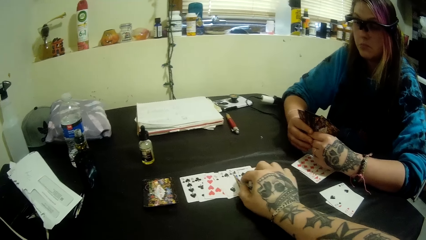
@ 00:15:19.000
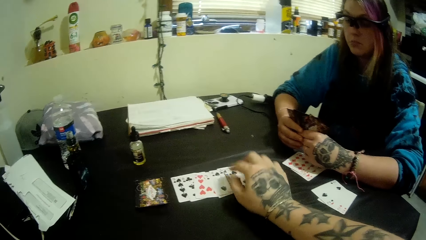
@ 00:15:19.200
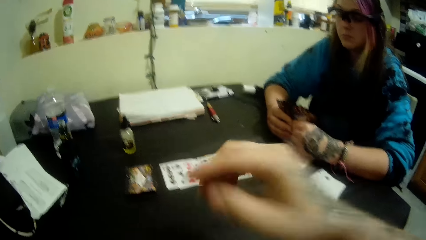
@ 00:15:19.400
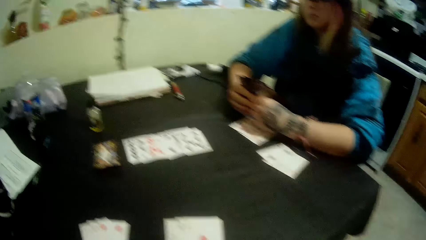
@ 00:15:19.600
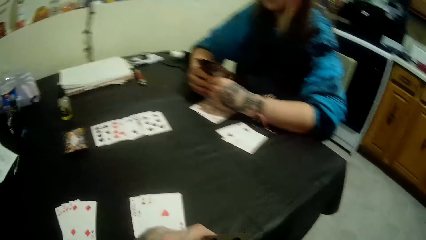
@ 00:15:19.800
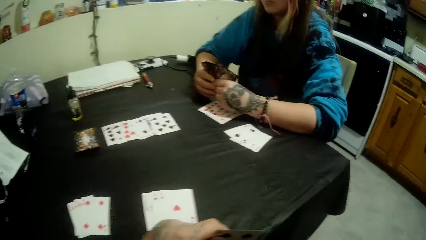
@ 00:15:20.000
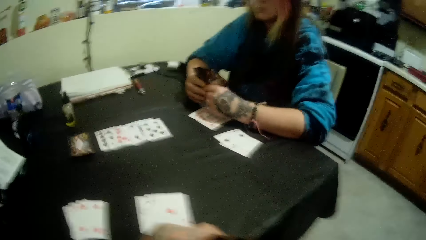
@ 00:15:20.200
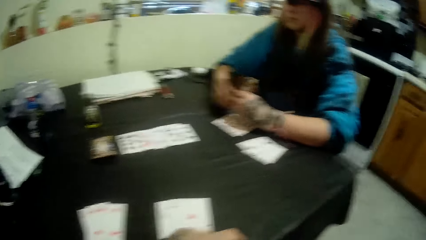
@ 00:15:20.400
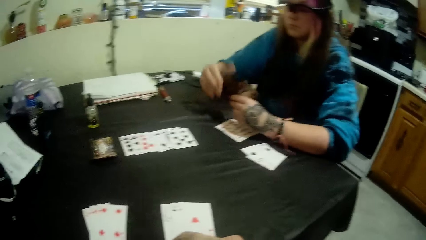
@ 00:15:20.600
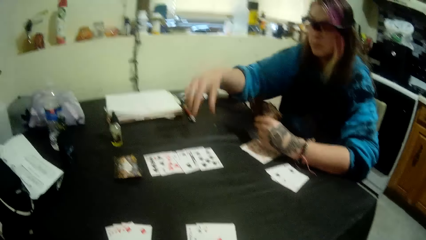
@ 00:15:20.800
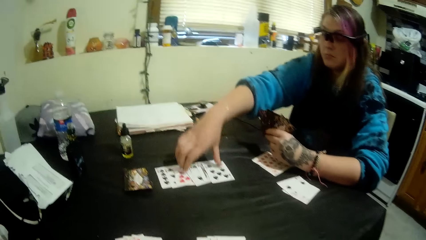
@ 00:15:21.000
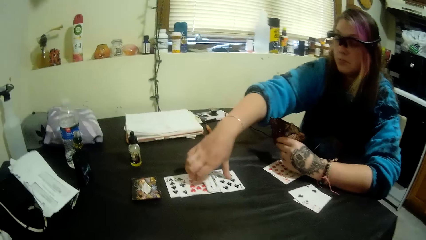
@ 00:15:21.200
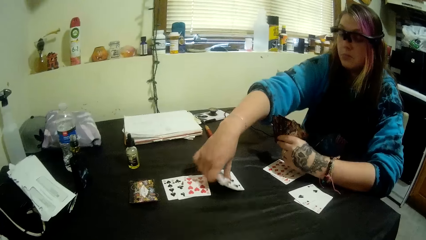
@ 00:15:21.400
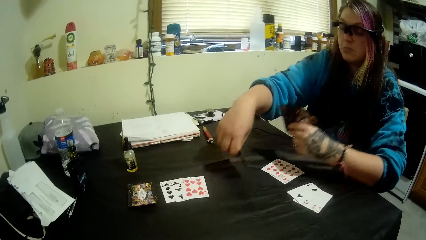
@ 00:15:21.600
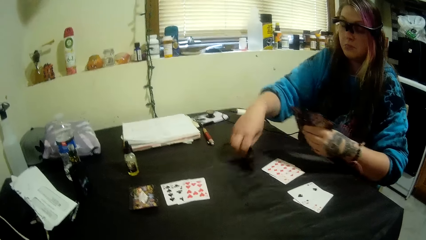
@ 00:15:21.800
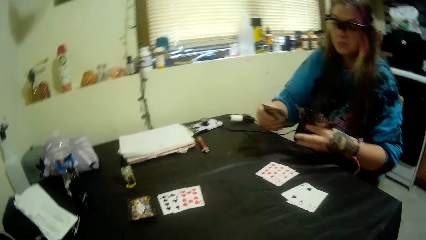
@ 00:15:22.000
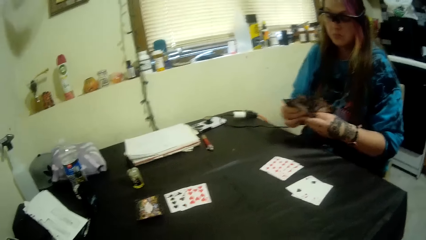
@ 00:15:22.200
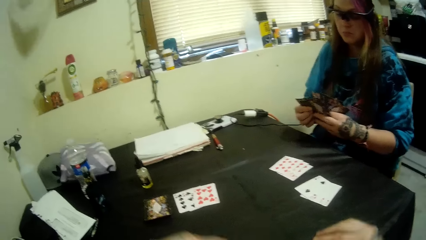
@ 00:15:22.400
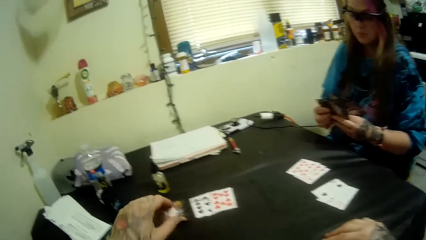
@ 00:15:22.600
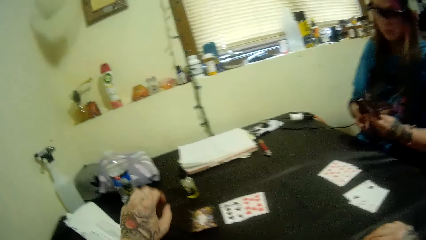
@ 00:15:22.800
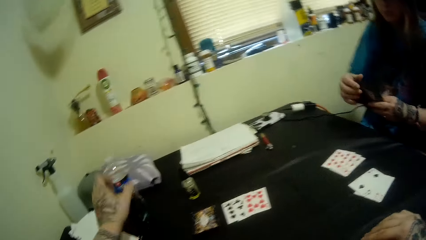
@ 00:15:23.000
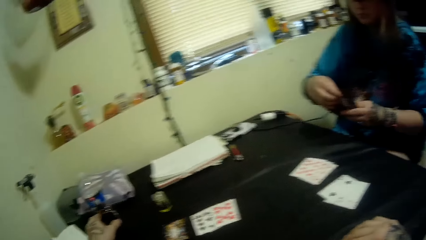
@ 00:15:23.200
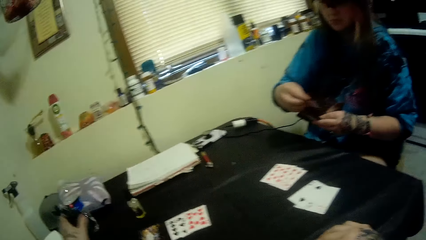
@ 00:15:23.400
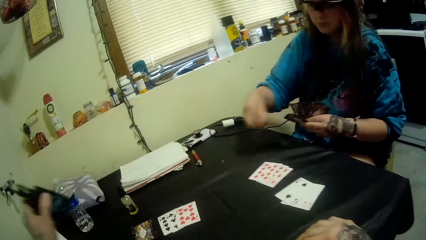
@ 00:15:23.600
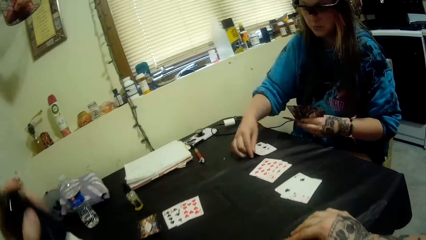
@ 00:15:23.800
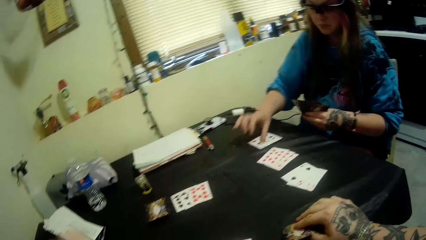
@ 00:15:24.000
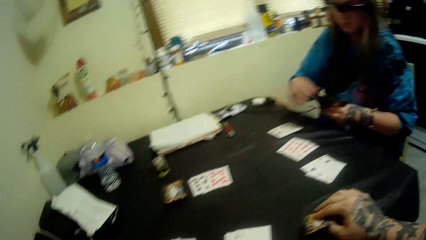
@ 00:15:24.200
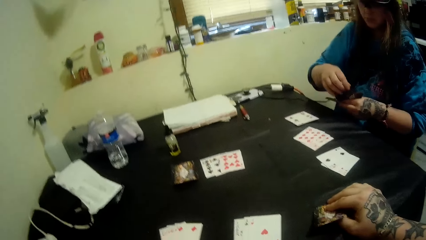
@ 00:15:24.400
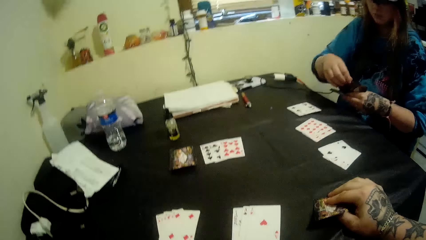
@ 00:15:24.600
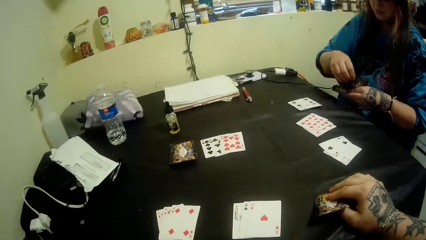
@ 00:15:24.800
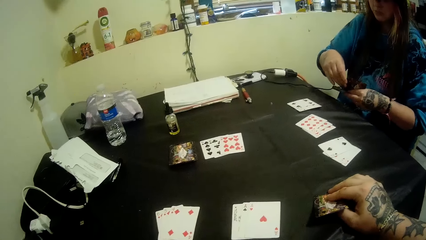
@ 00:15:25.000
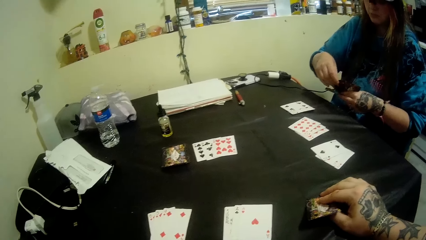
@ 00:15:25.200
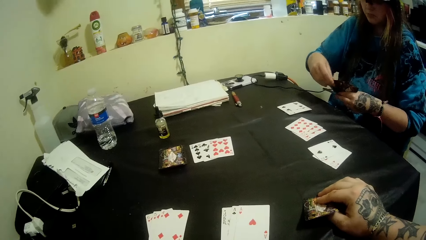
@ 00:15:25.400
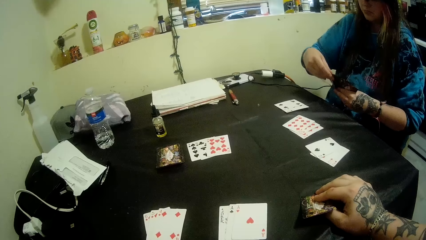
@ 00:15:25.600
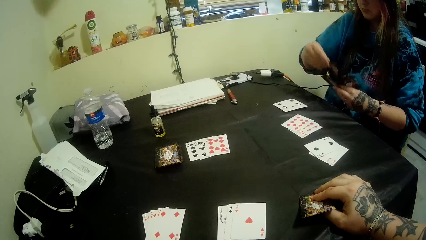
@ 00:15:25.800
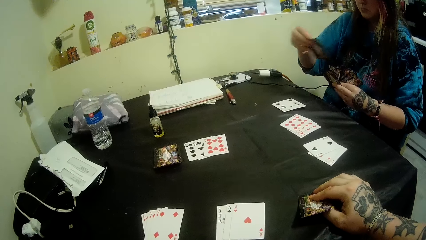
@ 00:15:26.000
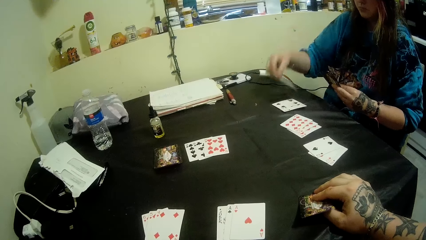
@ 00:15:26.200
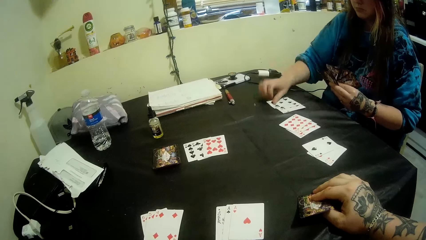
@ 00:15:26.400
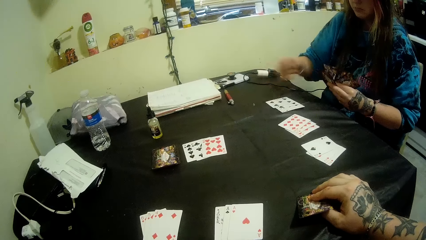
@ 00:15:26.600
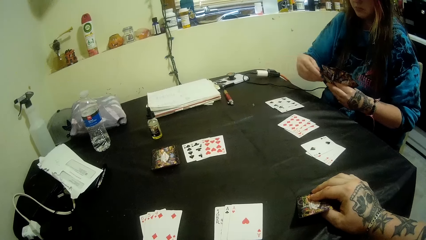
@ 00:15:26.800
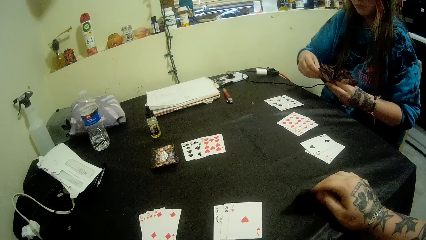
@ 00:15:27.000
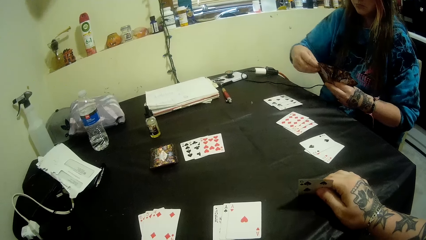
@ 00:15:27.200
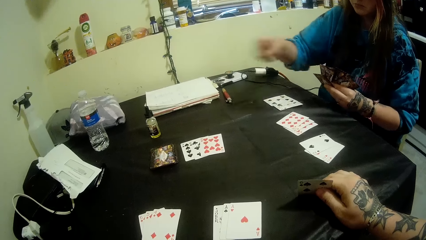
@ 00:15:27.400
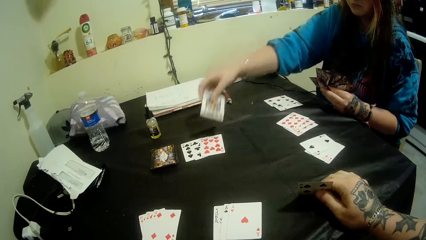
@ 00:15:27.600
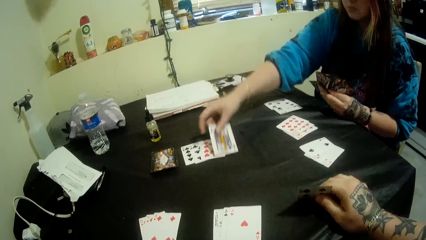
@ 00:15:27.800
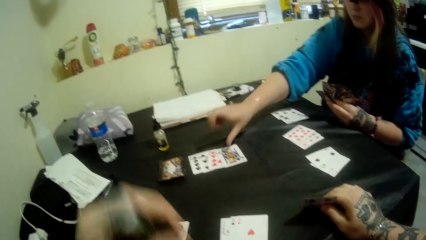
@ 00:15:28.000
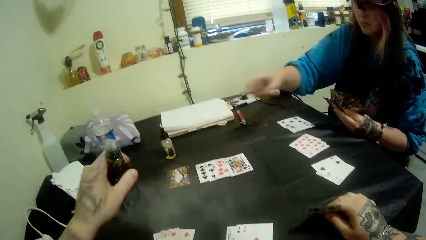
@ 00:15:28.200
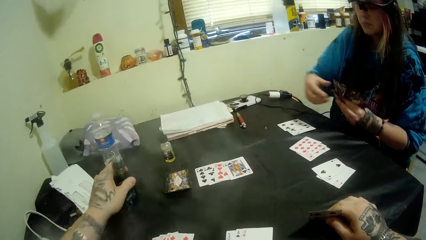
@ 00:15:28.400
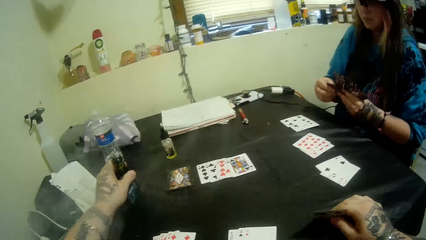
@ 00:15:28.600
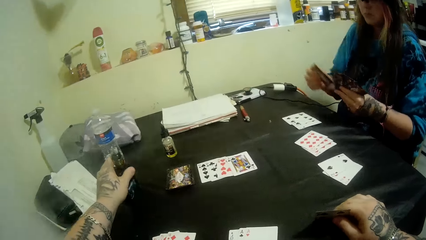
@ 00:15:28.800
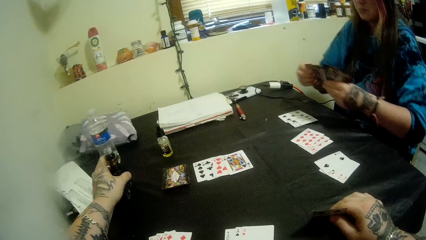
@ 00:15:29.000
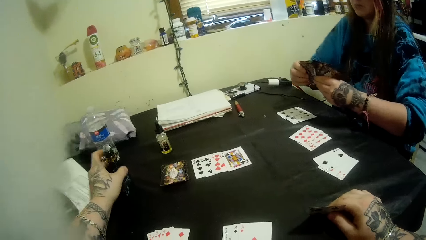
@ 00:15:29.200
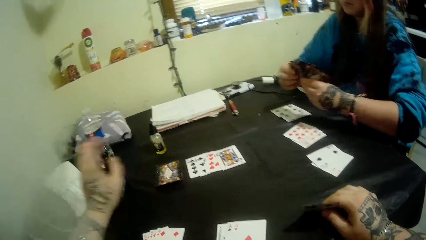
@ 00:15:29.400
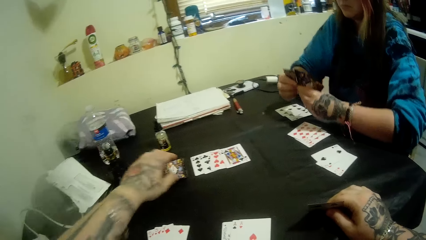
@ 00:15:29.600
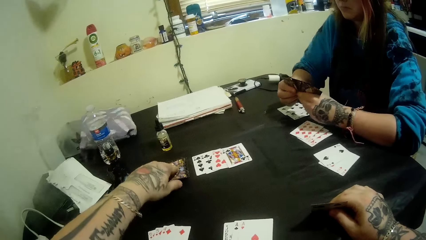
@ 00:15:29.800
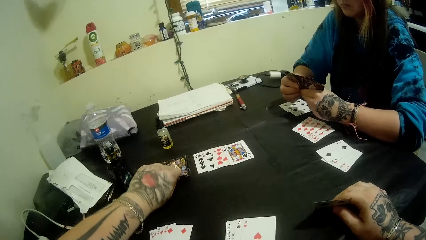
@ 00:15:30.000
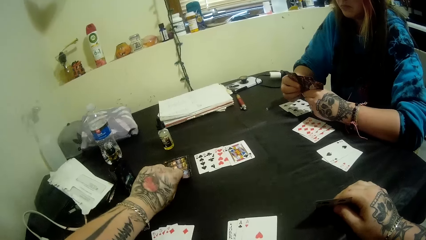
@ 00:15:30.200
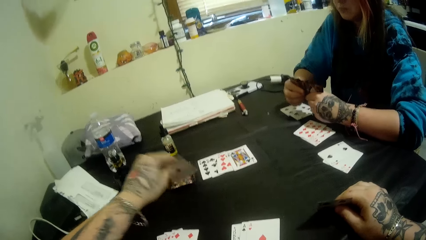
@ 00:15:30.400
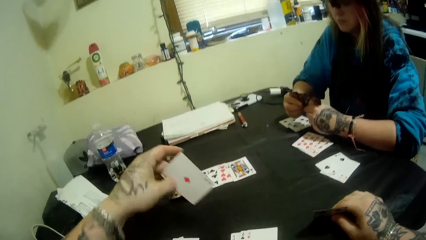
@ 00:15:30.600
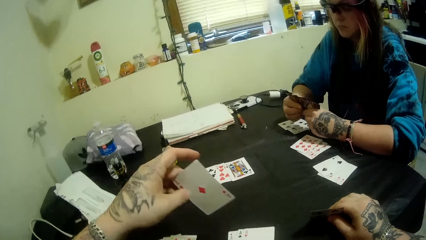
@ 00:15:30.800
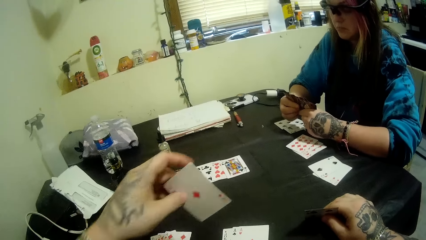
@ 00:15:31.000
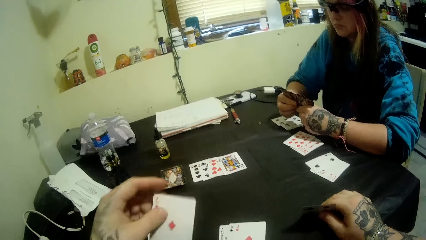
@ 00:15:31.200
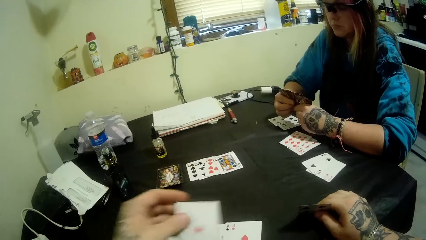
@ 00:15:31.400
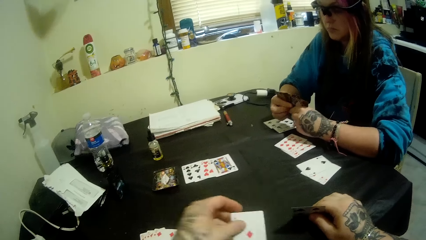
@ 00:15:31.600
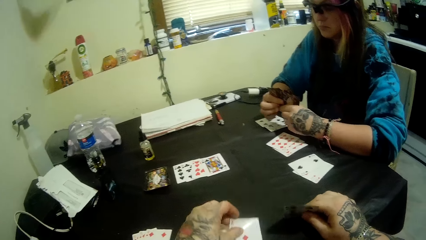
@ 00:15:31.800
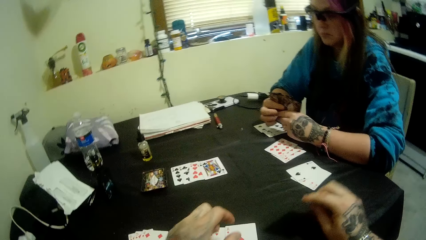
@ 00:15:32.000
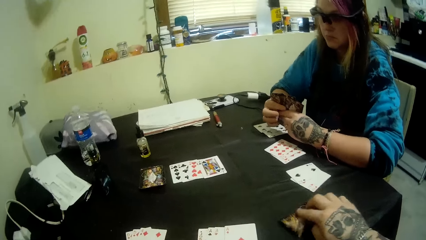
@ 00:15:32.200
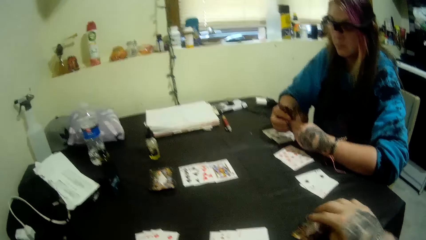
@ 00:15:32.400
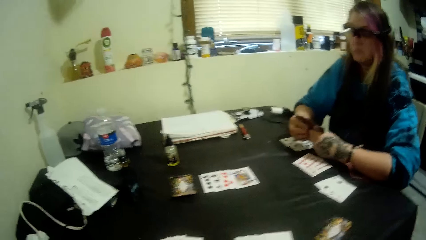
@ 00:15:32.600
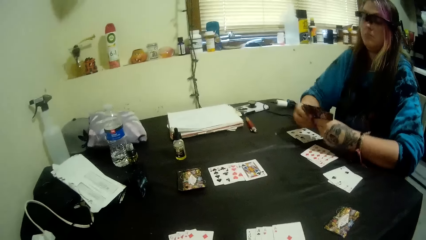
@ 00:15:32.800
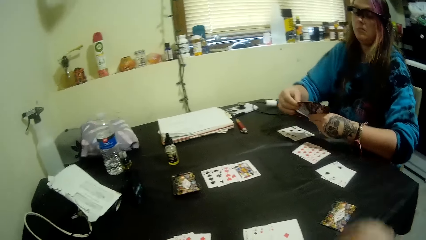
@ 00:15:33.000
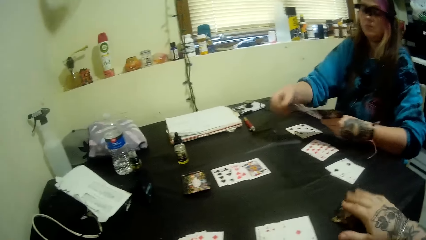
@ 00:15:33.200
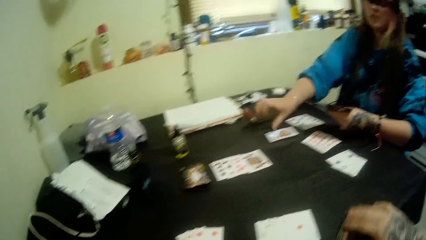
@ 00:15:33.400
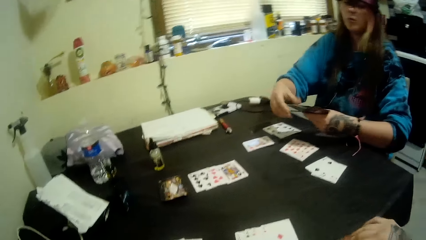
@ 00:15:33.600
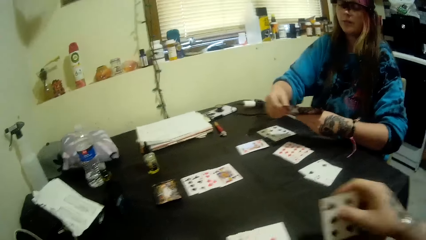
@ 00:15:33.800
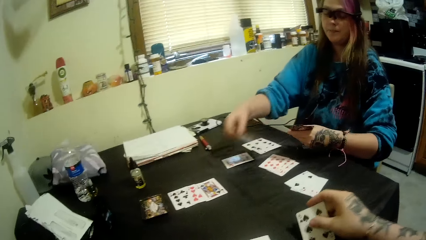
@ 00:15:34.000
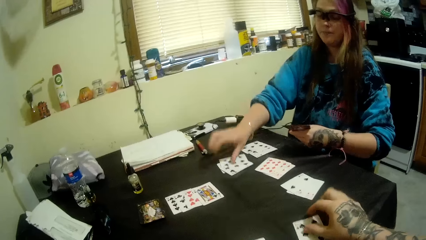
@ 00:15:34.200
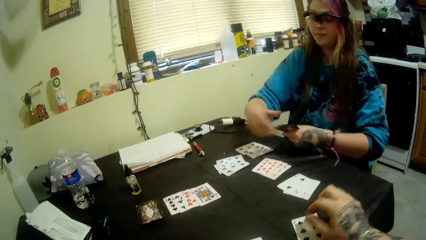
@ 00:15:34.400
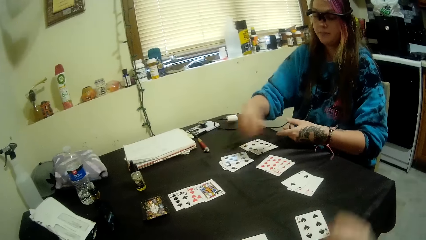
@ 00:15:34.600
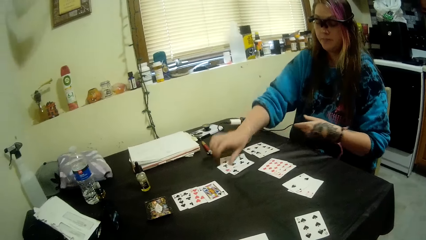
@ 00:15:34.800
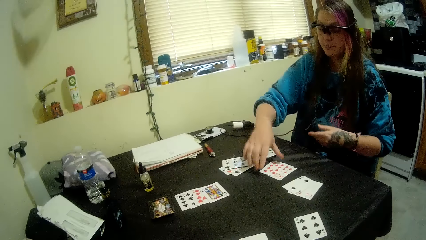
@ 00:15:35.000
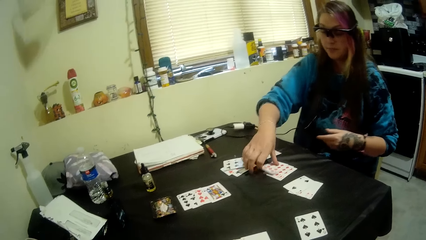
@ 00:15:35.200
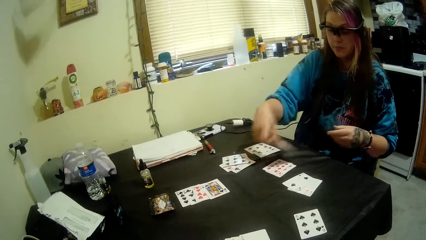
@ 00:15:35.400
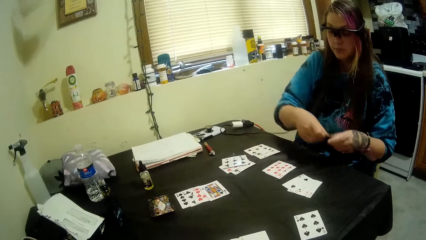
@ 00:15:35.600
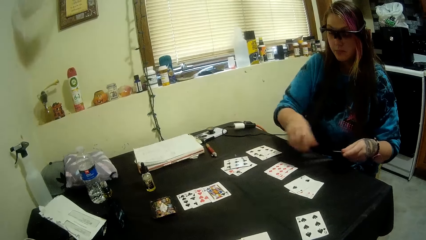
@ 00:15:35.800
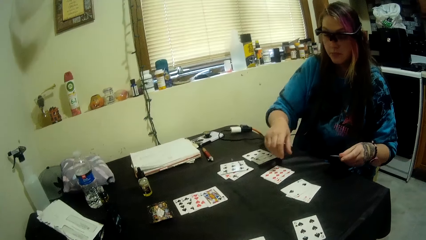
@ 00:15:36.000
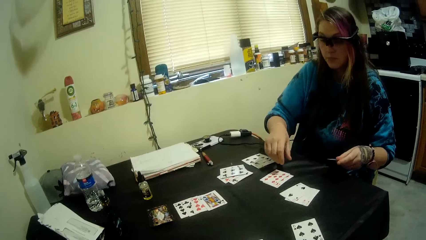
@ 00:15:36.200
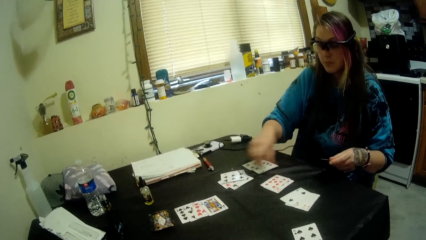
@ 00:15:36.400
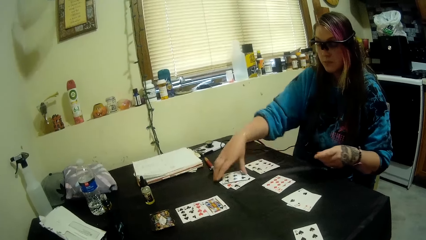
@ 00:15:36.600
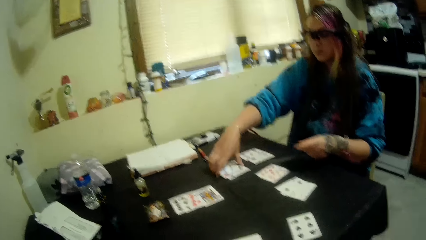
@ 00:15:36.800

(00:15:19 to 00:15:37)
The camera wearer selects the cards. He scratches his face. A girl packs some cards from the table center with her right hand. The camera wearer picks a pipe bottle from the table with his left hand. The girl tenders some of her cards on the table with her right hand. The camera wearer places a card on the center of the table with his right hand. He drinks. He returns the pipe bottle to the table with his left hand. He picks a card from the deck of cards on the table with his left hand. He places the cards in his hands on the table. The girl tenders some of her cards on the table with her right hand. The girl picks a card from the table with her right hand. The camera wearer puts a card on the table.
